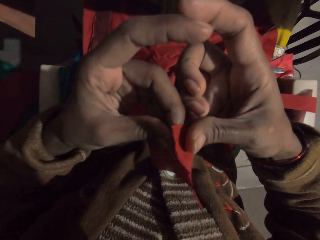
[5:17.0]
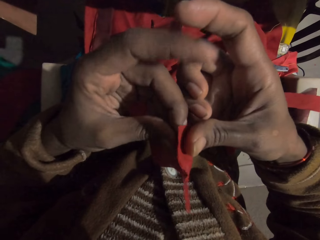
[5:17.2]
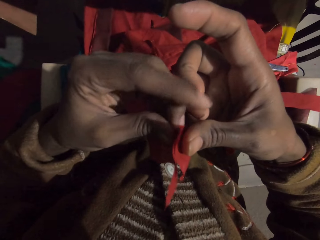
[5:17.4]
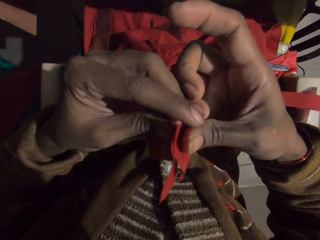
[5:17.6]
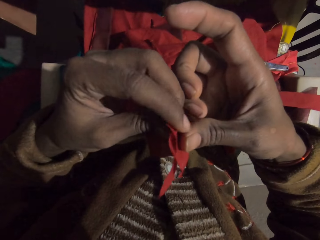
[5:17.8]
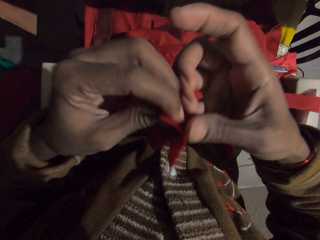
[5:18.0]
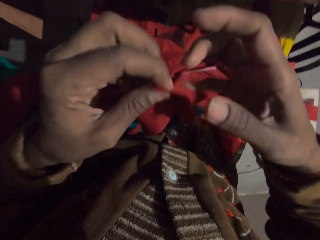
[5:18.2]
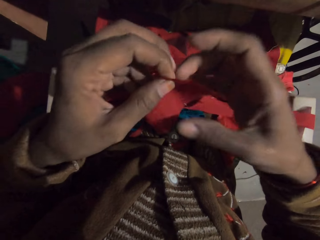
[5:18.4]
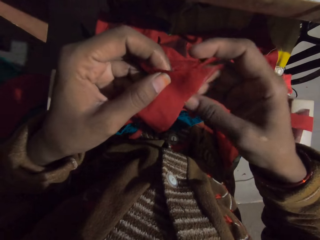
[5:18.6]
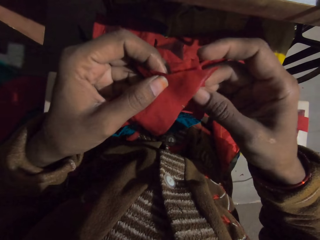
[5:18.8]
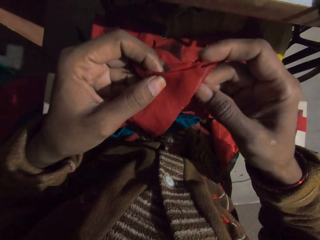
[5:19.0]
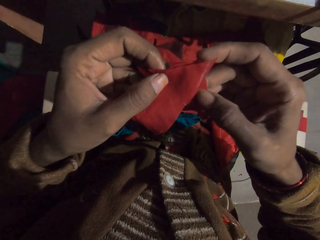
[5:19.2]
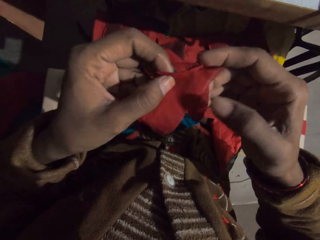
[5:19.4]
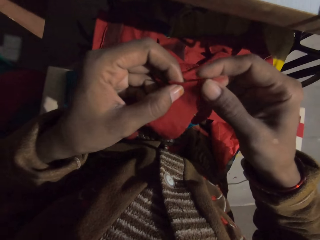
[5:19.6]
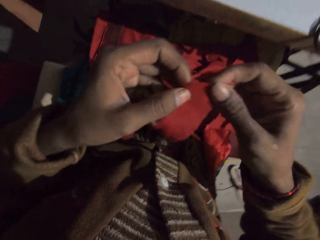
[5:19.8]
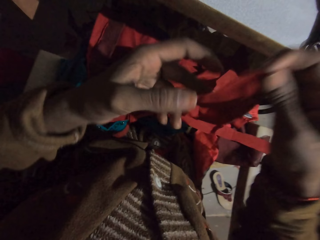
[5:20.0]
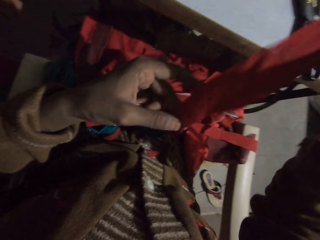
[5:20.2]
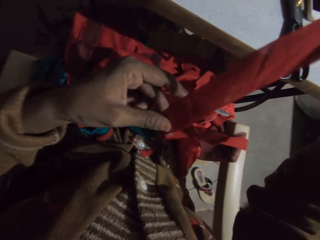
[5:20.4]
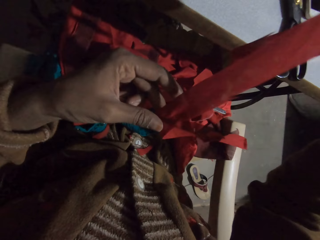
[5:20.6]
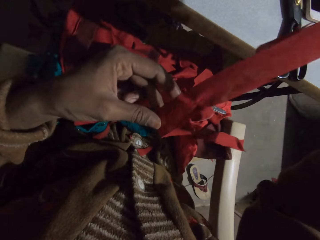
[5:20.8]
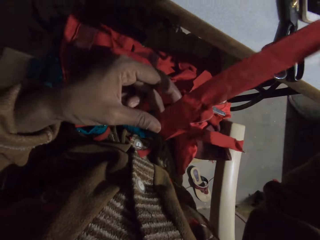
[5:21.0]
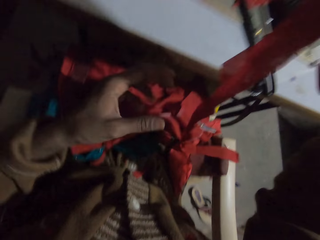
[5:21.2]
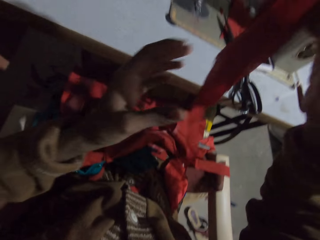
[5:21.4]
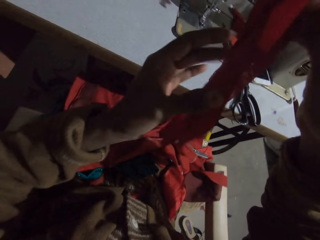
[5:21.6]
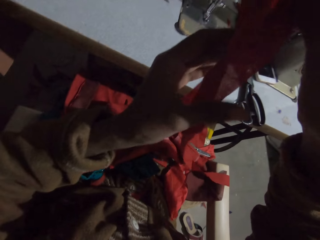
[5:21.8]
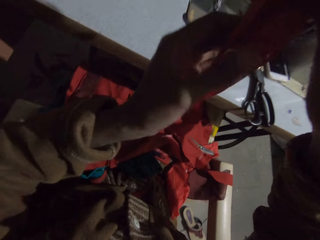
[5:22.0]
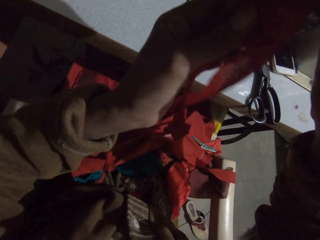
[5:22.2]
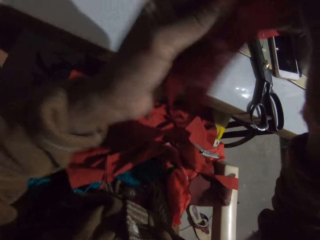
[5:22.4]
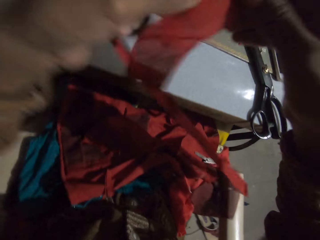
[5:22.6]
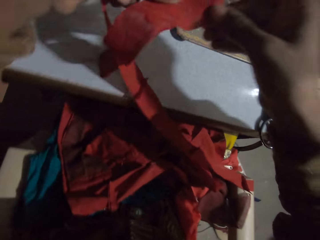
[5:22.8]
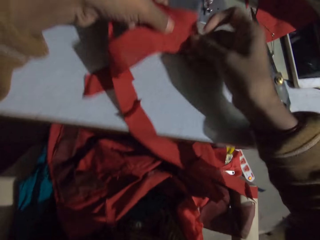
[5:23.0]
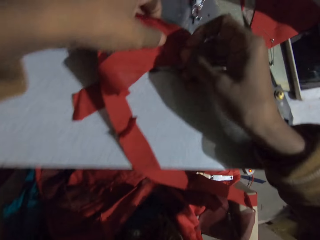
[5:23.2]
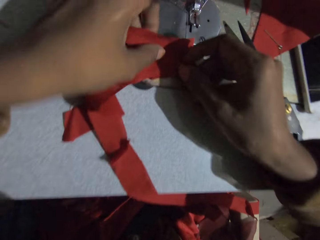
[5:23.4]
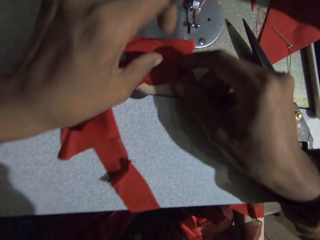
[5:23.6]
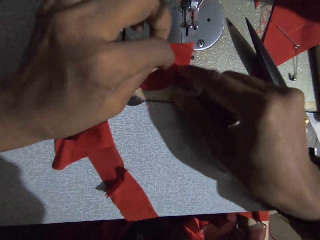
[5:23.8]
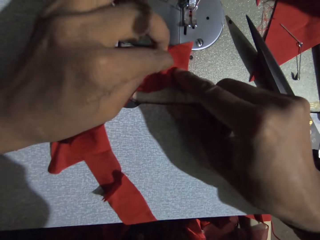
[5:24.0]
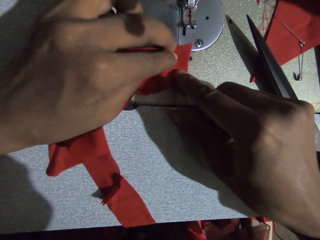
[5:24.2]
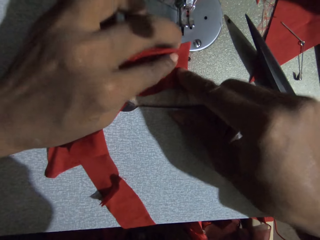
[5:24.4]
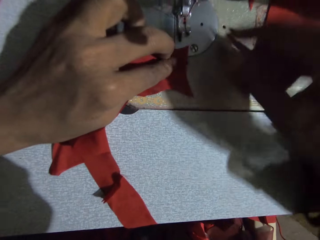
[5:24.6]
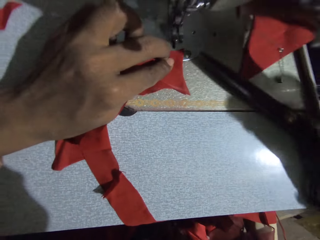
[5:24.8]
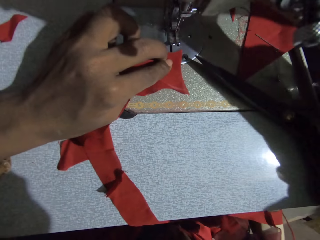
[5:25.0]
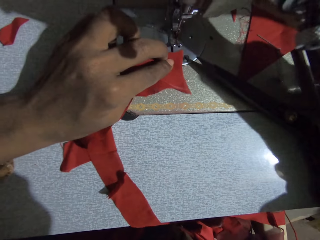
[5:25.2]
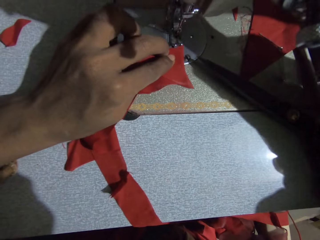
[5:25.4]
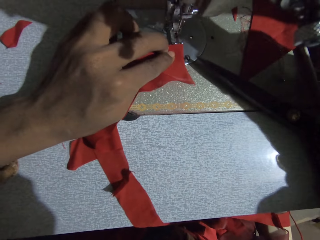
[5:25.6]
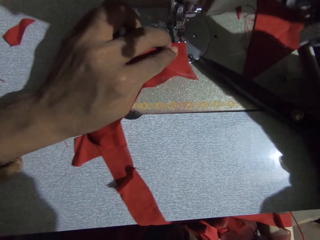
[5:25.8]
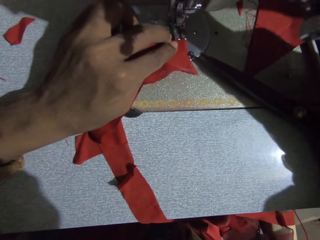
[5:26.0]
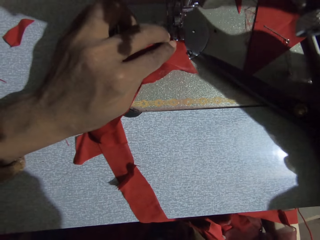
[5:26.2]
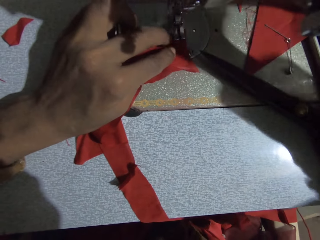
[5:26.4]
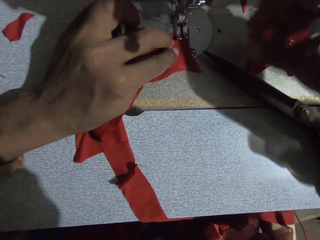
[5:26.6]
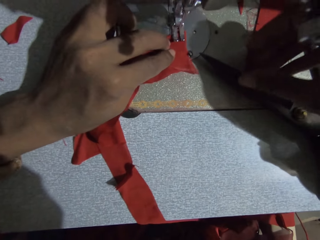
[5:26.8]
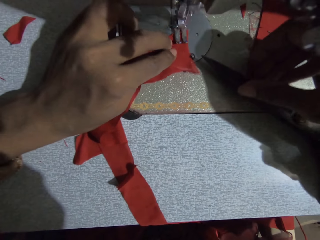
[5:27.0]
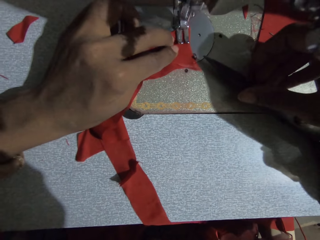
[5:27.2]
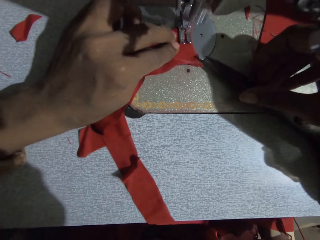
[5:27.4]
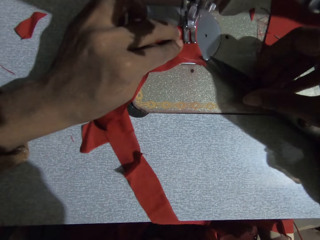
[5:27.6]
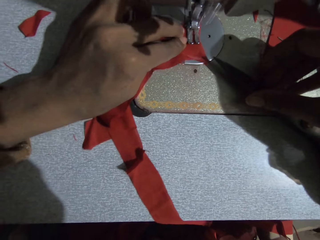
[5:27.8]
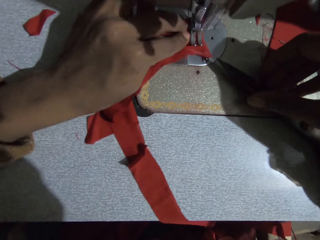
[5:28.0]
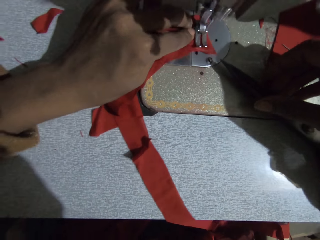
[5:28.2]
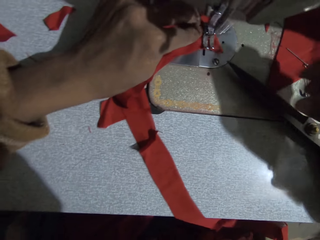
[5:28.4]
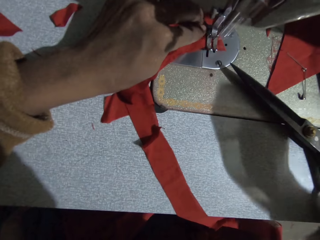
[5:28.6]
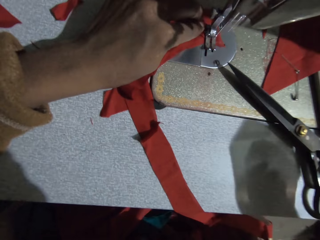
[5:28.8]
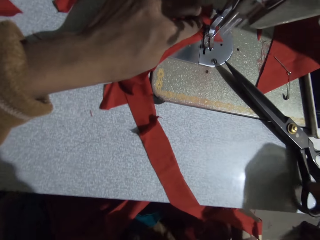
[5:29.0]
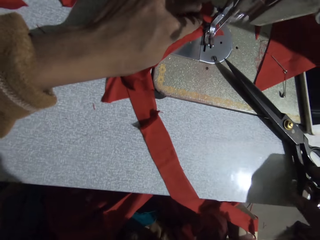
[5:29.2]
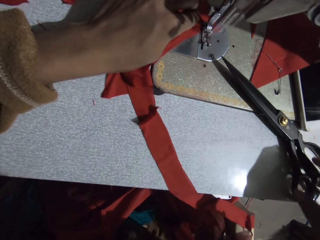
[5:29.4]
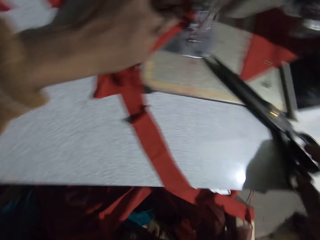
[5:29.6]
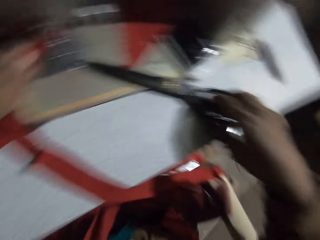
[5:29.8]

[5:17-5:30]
The camera wearer puts the two fabrics together. They straighten the fabric. They put the fabric on the sewing machine. They sew the fabric.

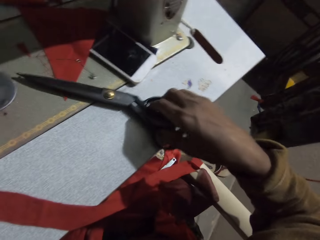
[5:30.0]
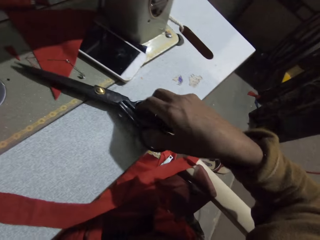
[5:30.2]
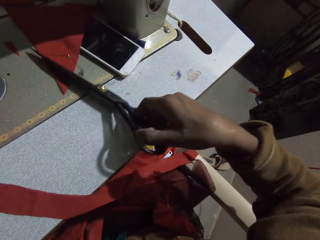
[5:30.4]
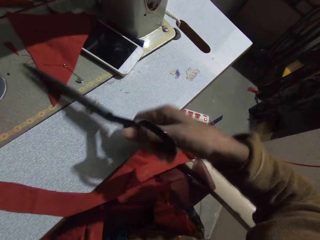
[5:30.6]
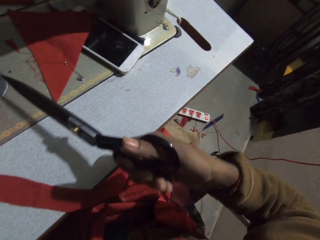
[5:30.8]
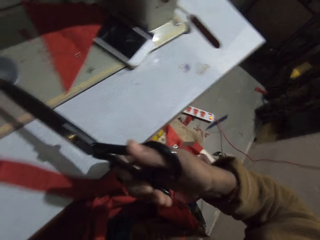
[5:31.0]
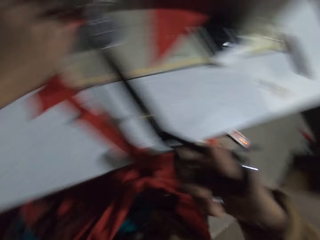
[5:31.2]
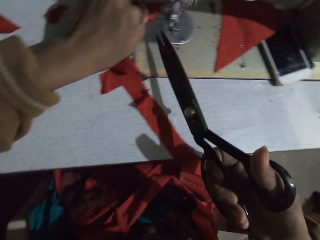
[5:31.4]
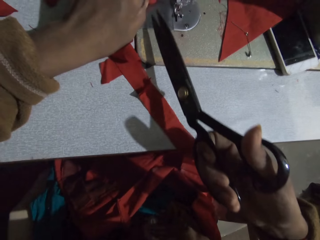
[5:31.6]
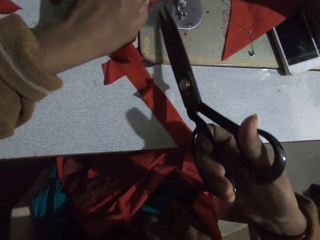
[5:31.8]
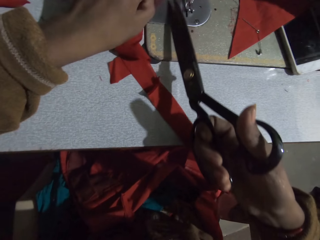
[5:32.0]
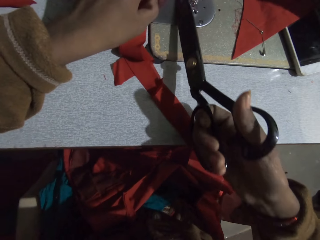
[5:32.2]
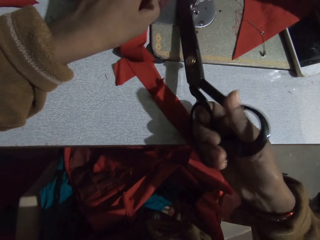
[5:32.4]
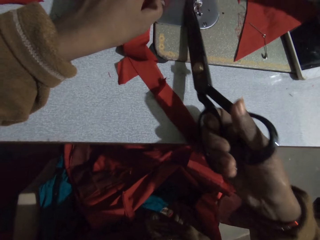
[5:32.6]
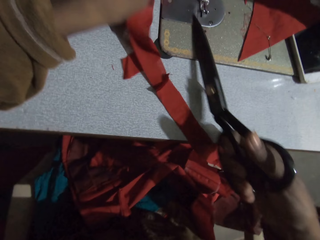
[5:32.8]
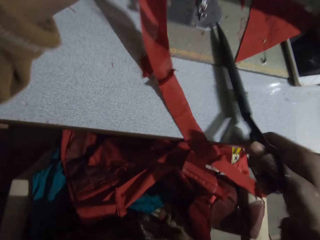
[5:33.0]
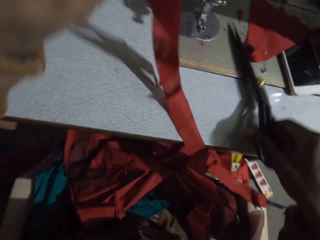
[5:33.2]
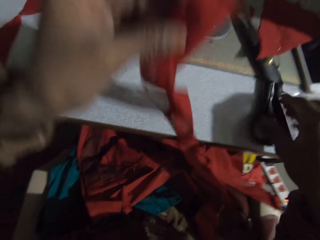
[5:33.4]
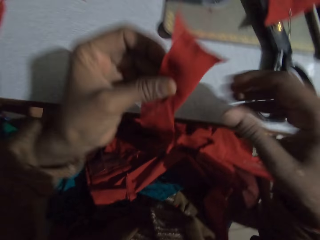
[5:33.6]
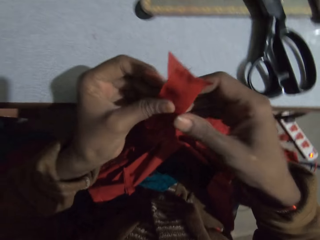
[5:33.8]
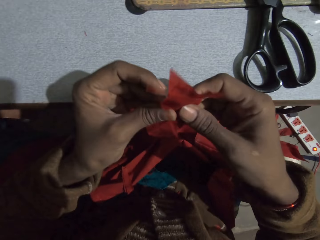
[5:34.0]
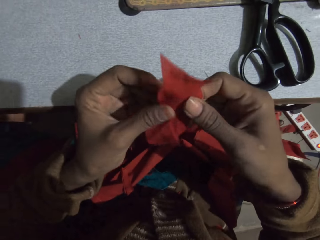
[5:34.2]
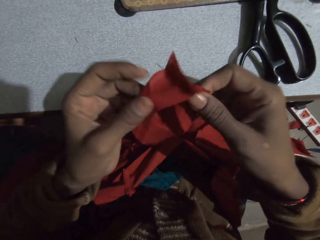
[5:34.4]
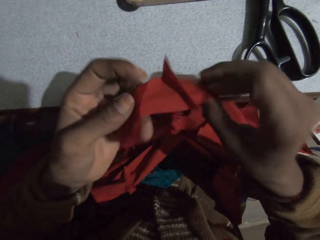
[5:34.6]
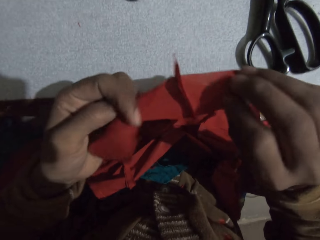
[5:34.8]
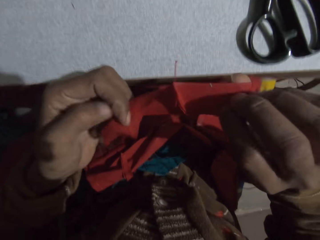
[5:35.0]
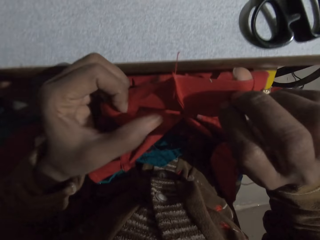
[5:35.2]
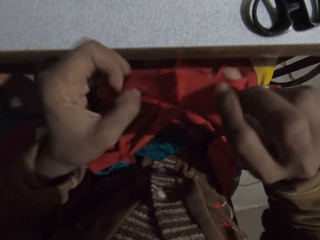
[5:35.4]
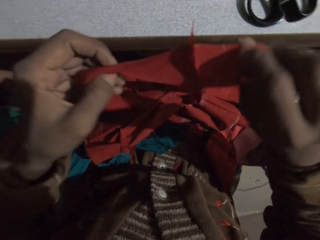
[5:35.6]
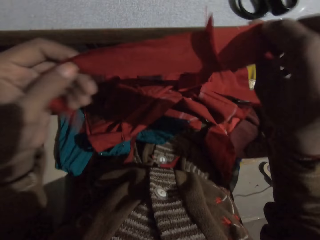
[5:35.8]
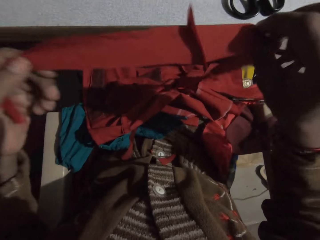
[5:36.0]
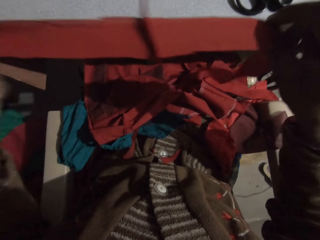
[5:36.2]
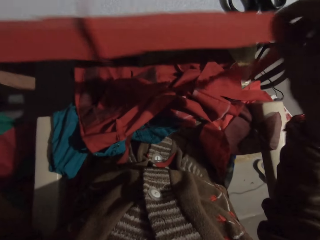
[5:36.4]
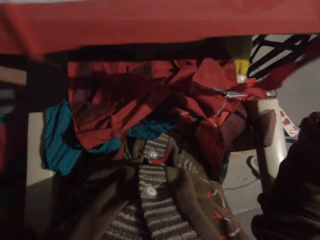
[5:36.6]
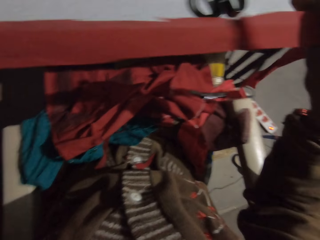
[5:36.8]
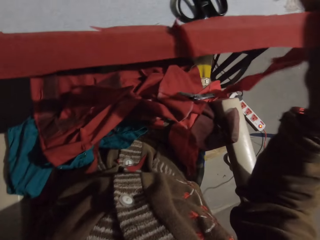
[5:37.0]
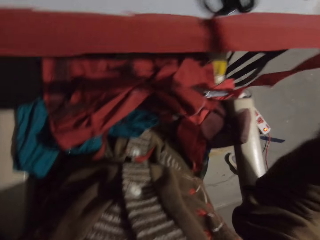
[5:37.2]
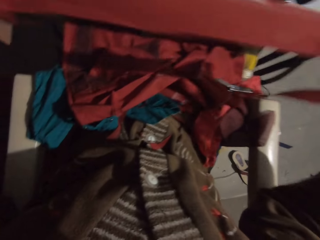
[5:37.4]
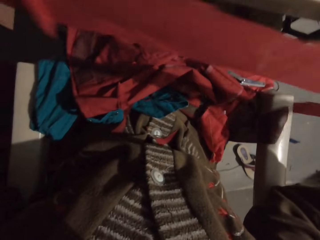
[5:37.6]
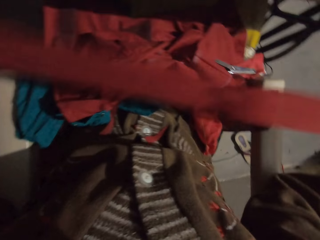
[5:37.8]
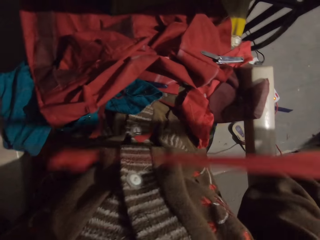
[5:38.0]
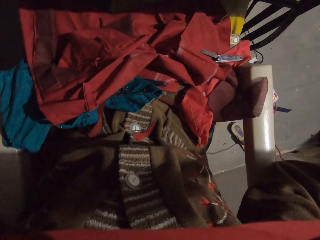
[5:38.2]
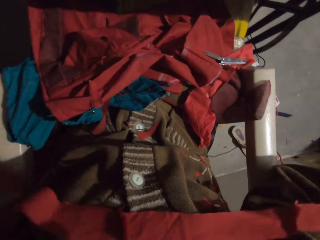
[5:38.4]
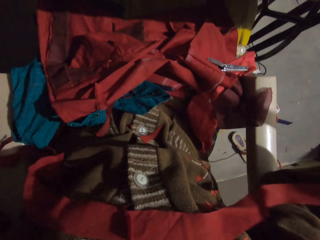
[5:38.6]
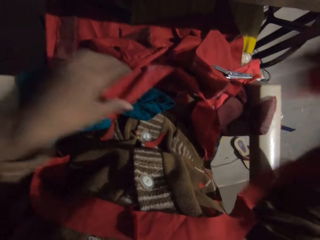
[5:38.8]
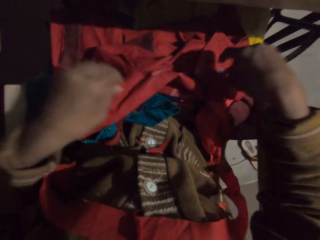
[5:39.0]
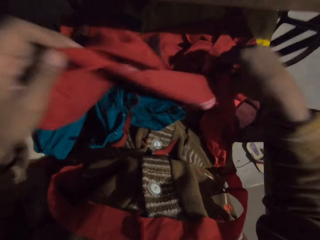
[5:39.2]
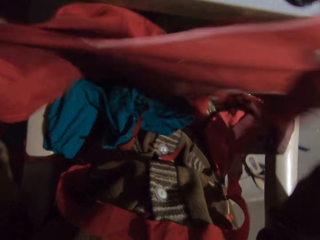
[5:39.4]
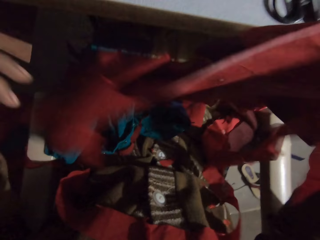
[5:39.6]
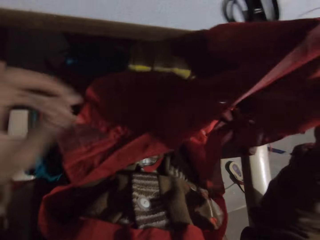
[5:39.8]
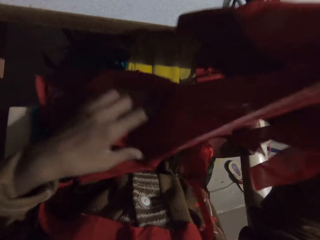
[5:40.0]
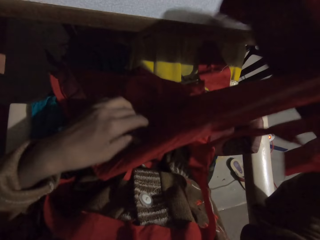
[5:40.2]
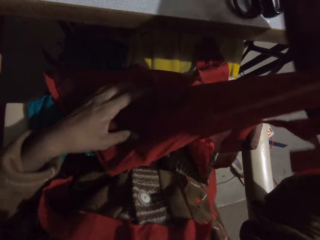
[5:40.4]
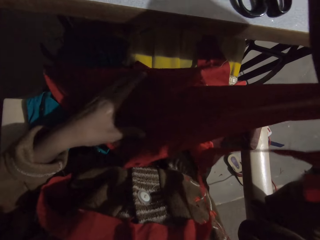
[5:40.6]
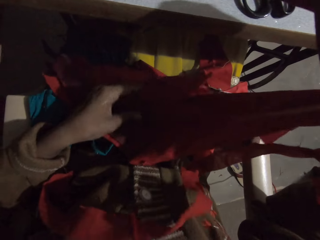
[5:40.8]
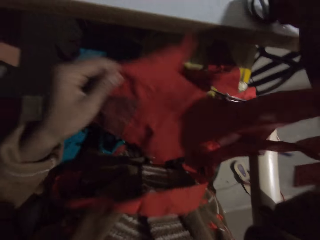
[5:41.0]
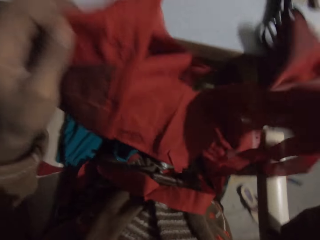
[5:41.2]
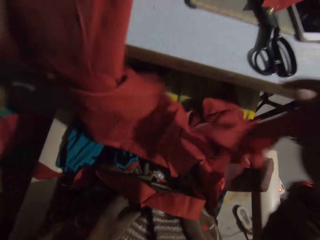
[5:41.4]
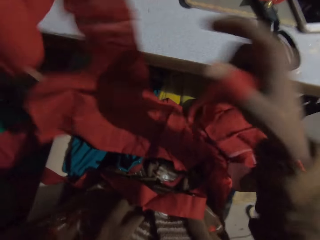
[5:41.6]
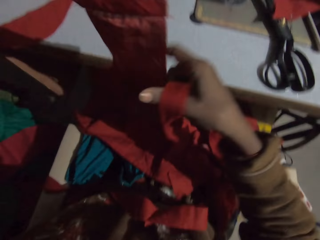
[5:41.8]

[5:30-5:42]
The camera wearer picks up scissors. They cut thread with the scissors. They cut the fabric with the scissors. They put the scissors down. They look at the fabric. They straighten the fabric. They put the fabric on the chest. They pick up a fabric.
